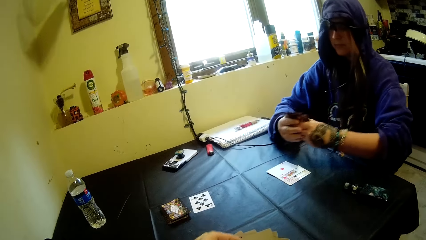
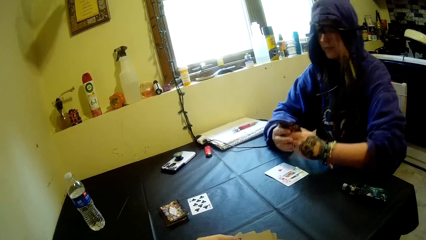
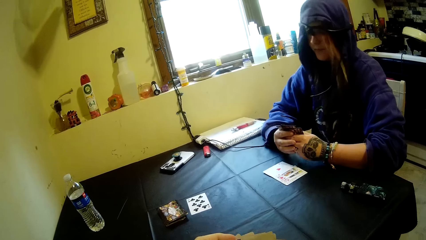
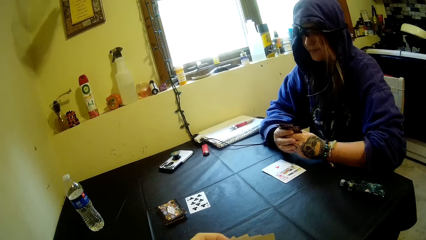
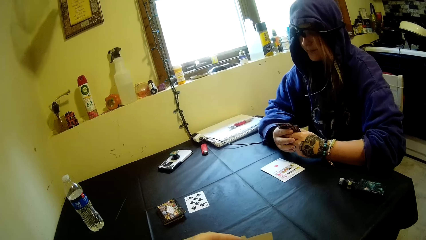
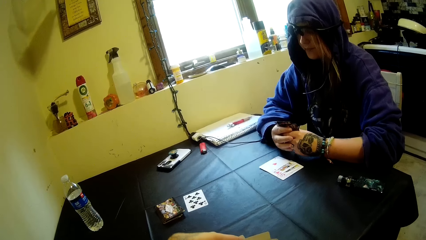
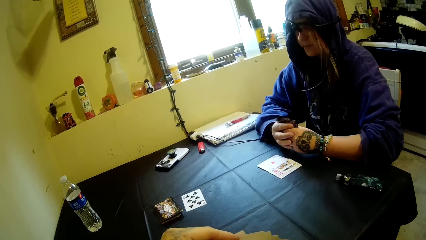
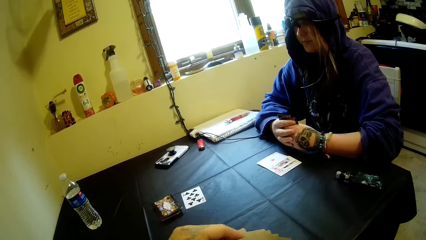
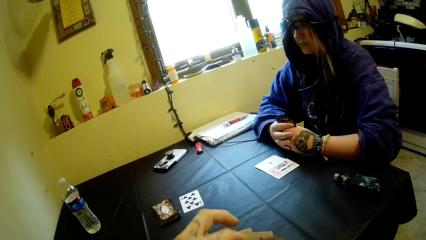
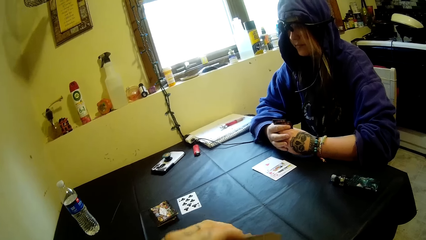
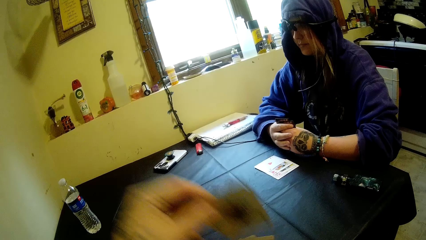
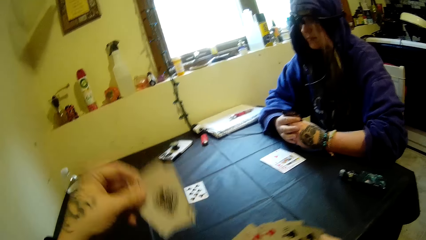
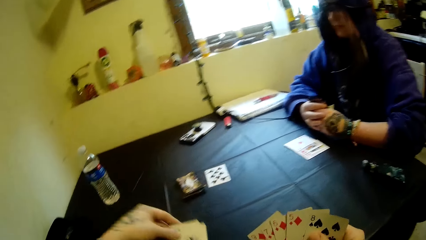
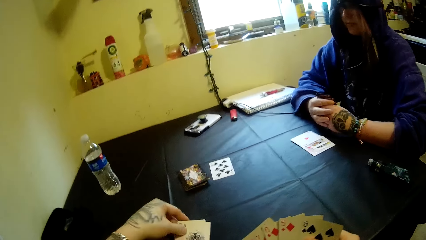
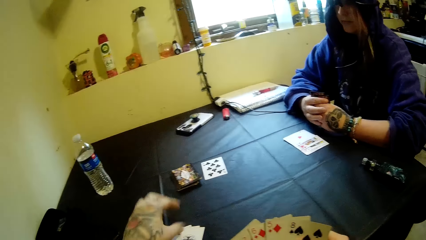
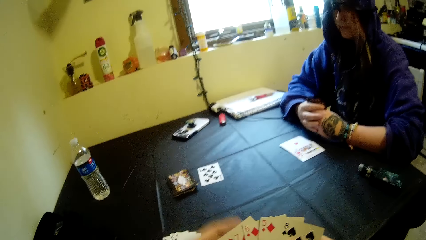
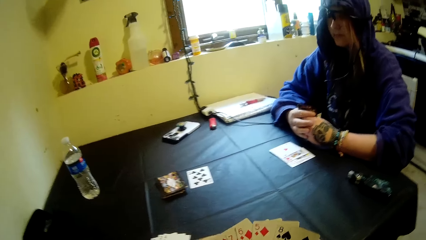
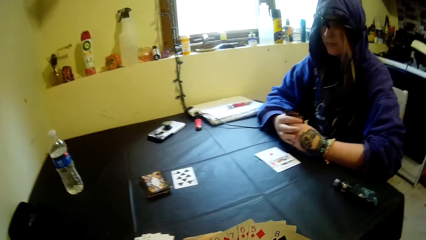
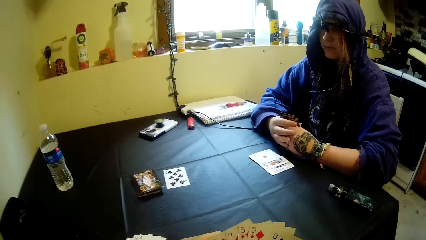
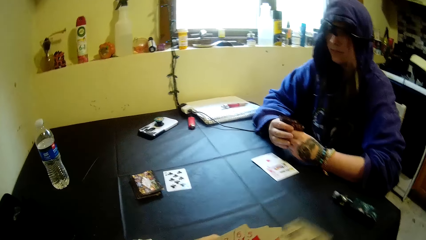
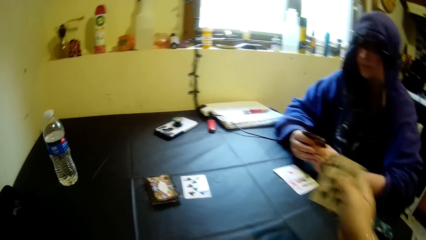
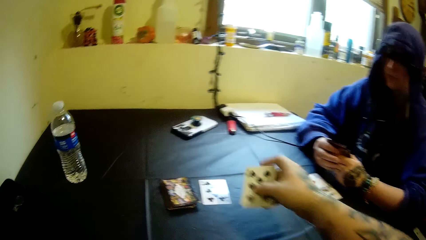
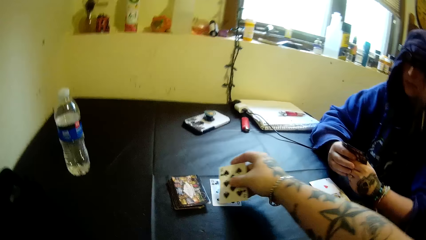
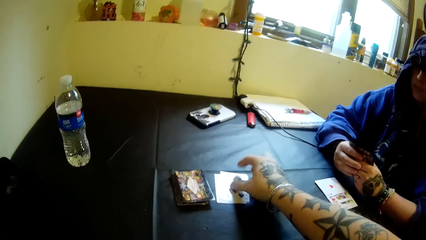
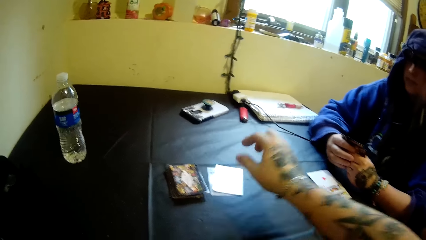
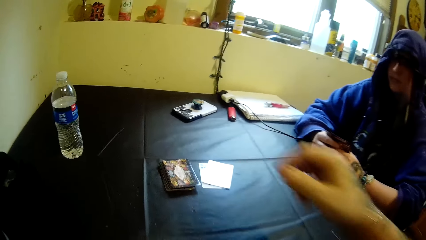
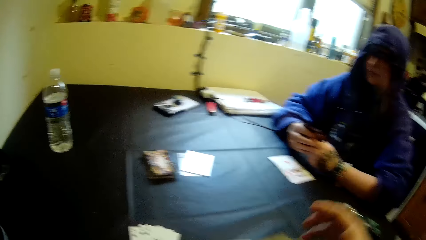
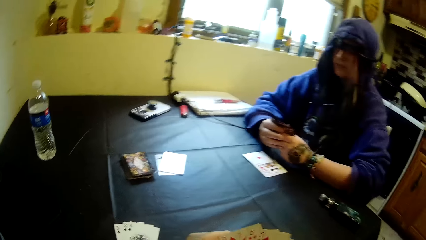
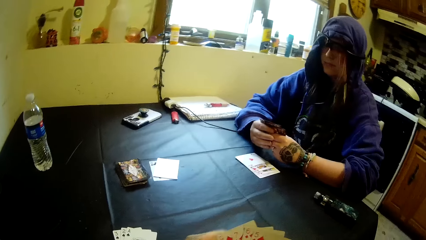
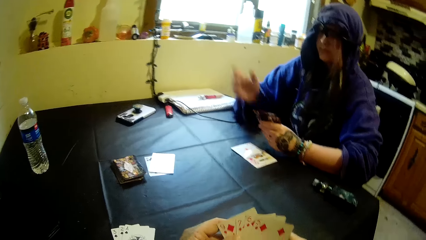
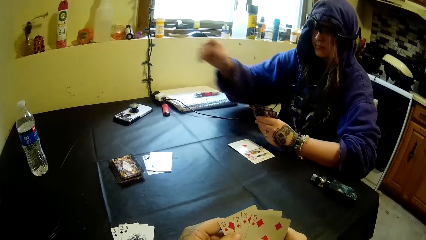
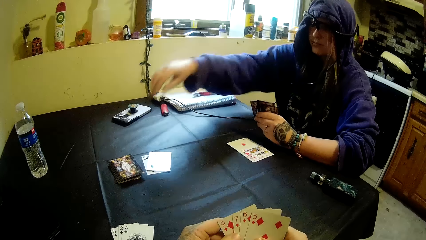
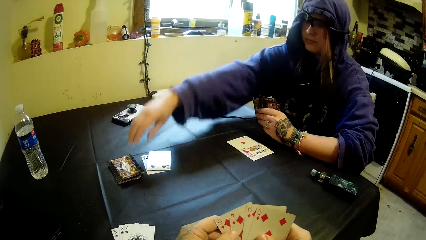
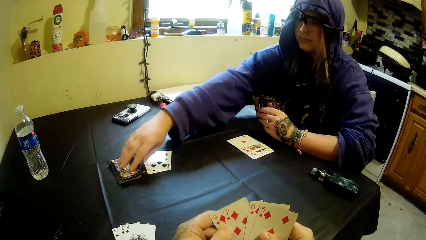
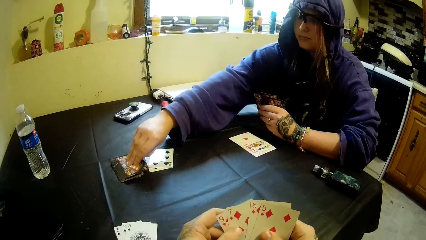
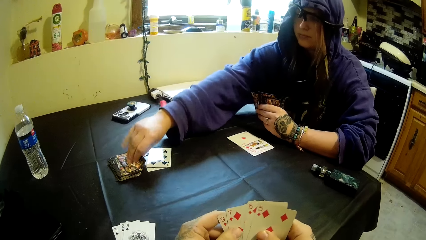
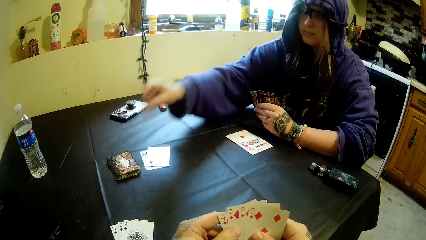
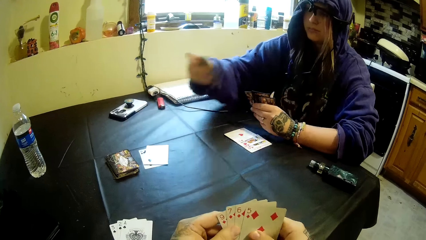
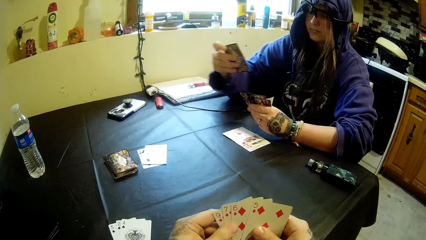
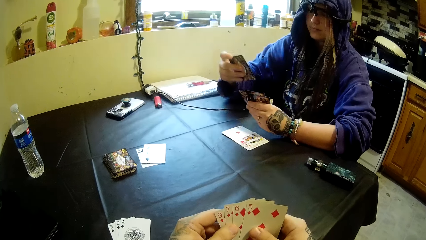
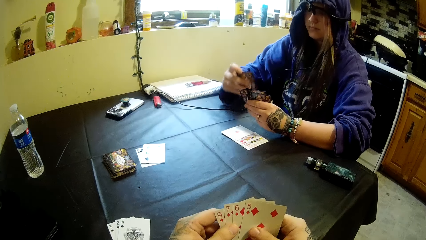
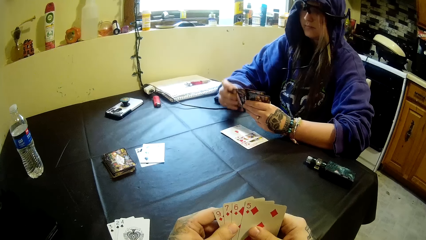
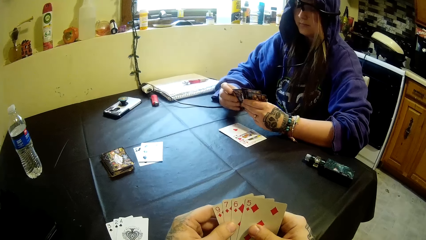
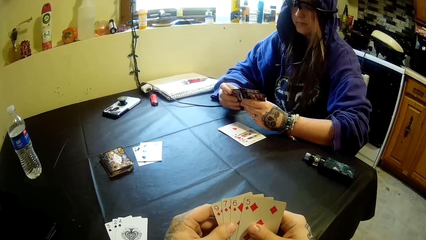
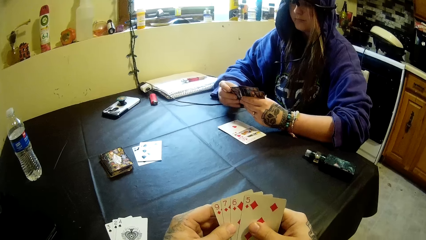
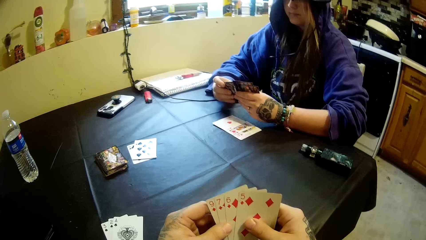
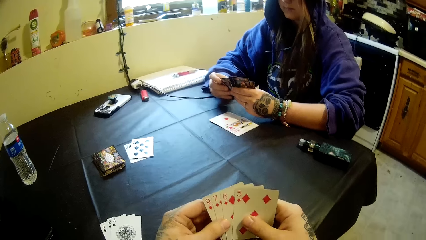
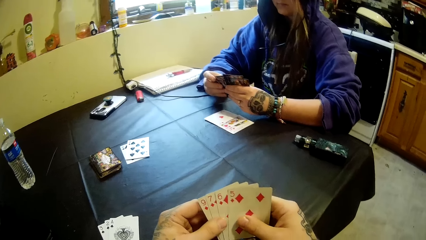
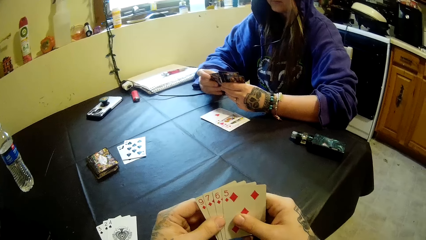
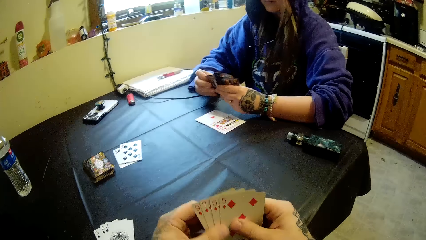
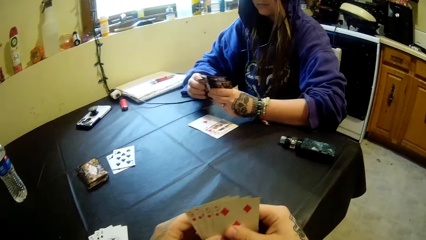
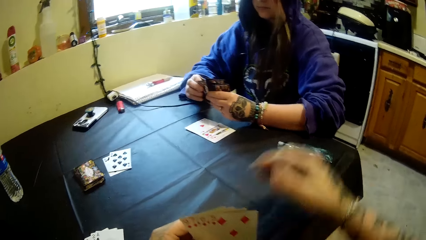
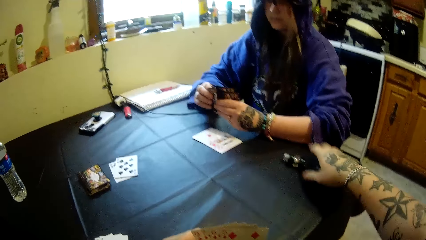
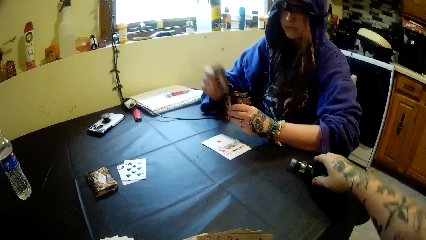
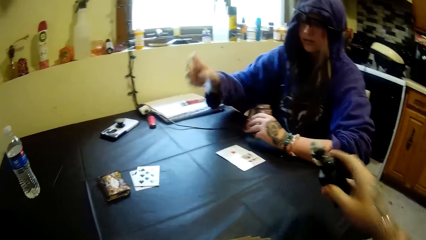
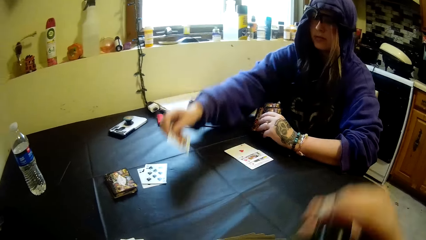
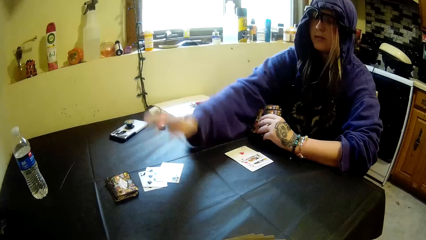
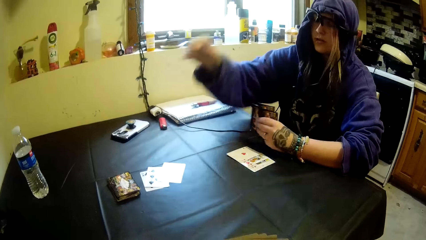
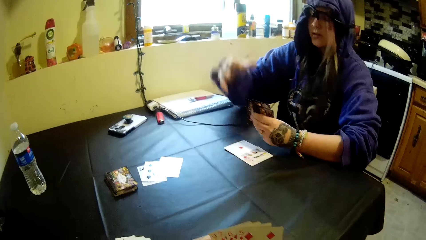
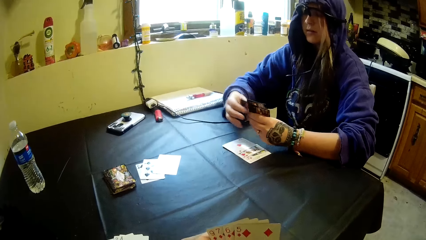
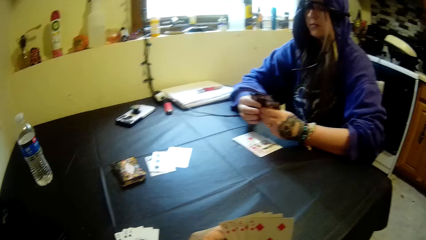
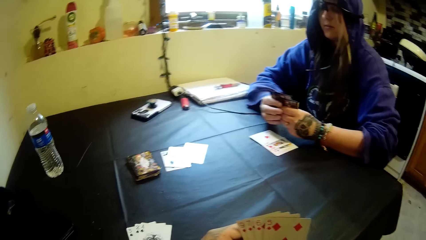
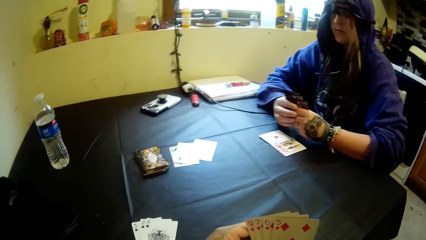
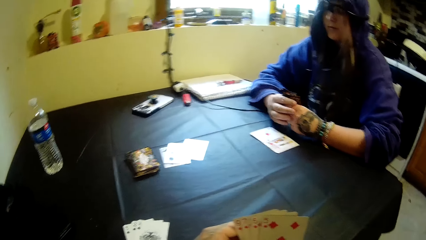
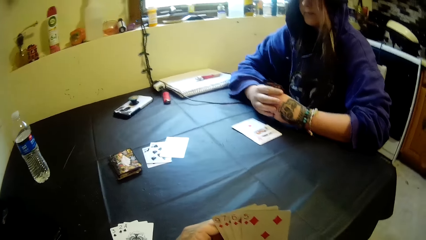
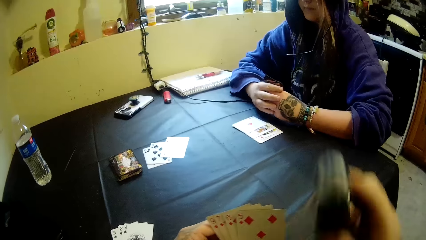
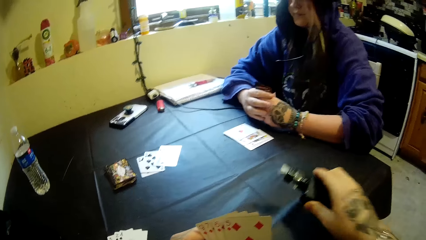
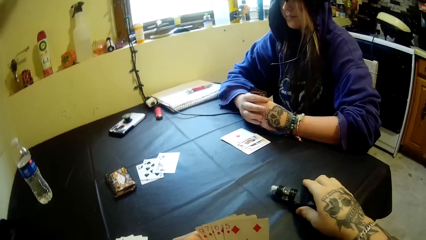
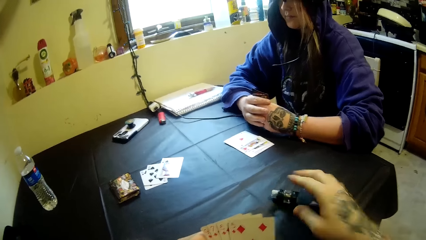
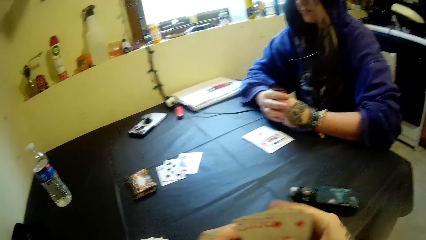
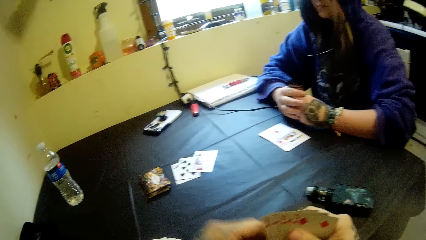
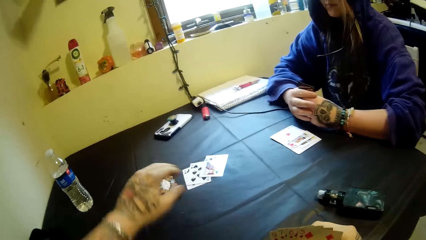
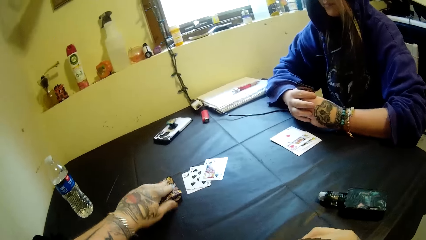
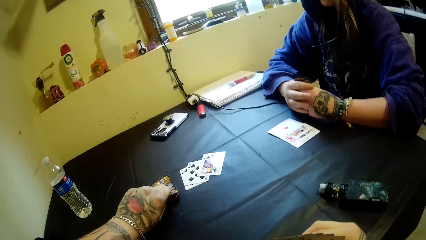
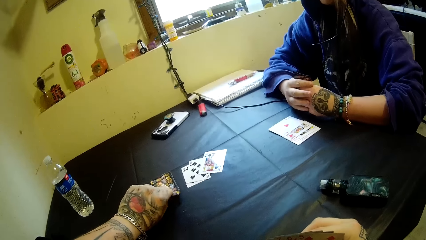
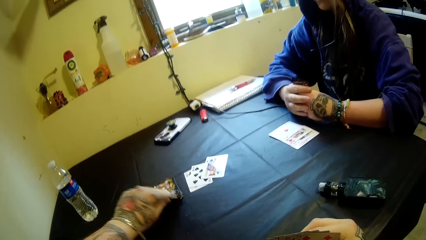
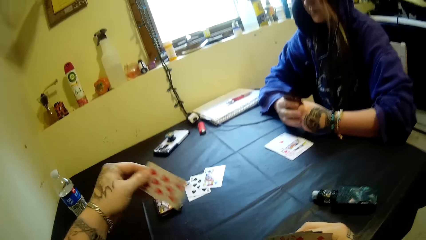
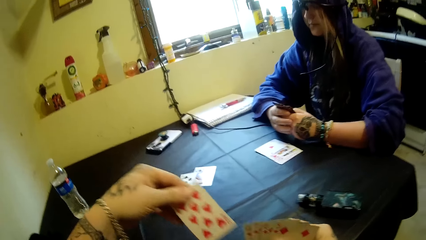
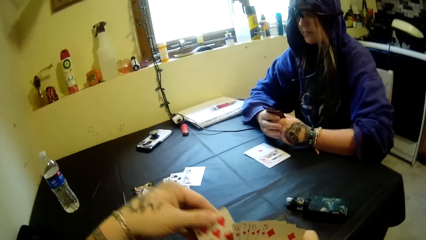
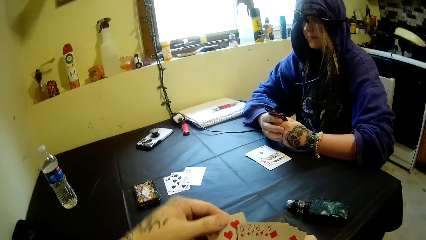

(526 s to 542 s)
The camera wearer drops some cards on the table with his left hand. He lays a card on the table. The woman picks up a card. The camera wearer grabs the shisha pipe on the table with his right hand. The woman lays a card on the table. The camera wearer smokes the shisha pipe, drops the shisha pipe back on the table with his right hand, and picks up a card from the deck of cards on the table with his left hand.
